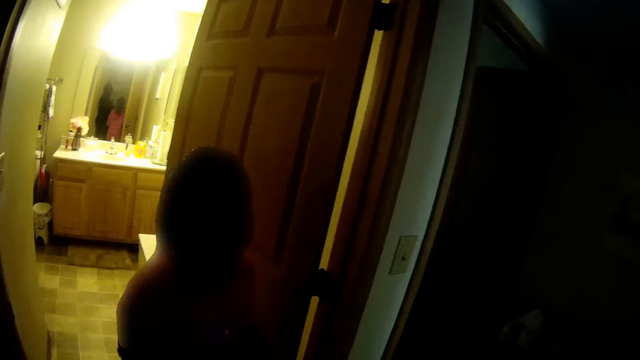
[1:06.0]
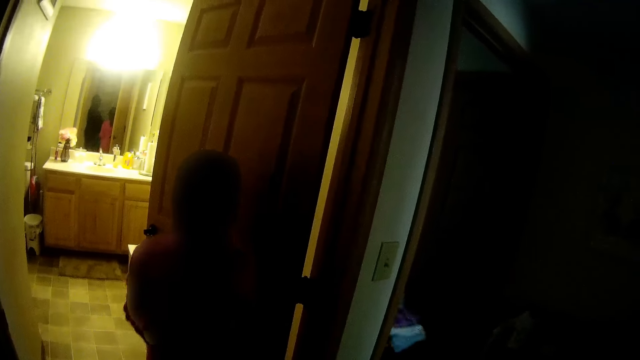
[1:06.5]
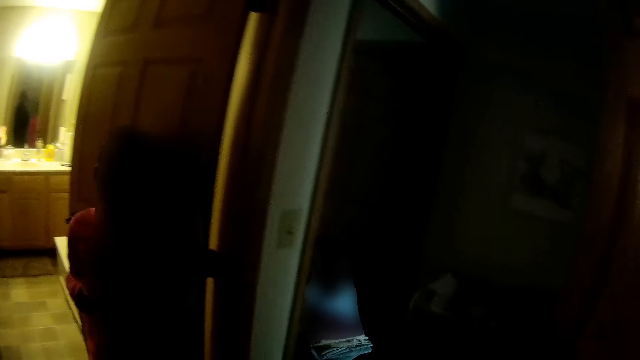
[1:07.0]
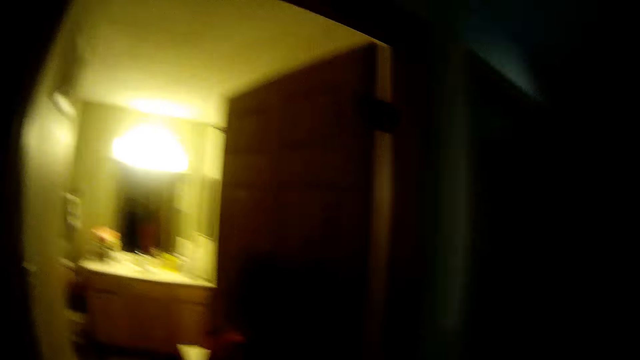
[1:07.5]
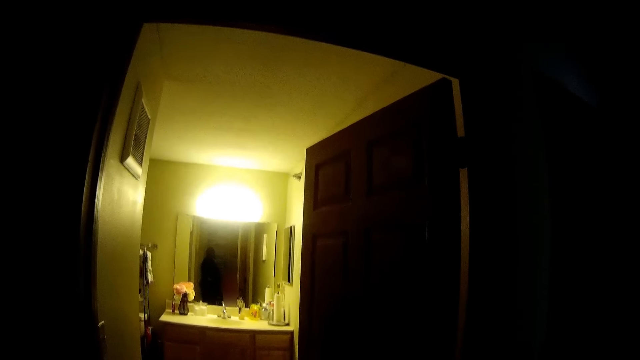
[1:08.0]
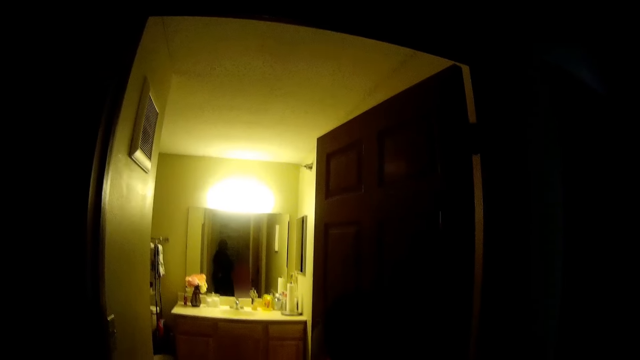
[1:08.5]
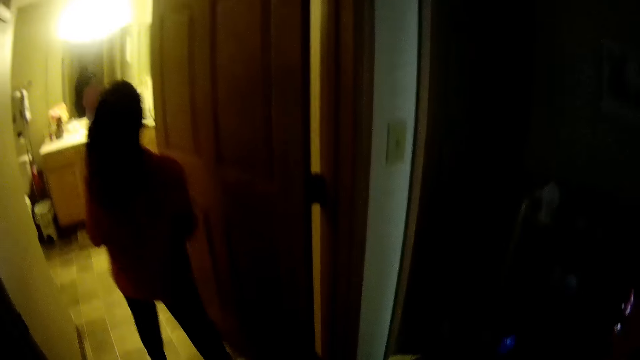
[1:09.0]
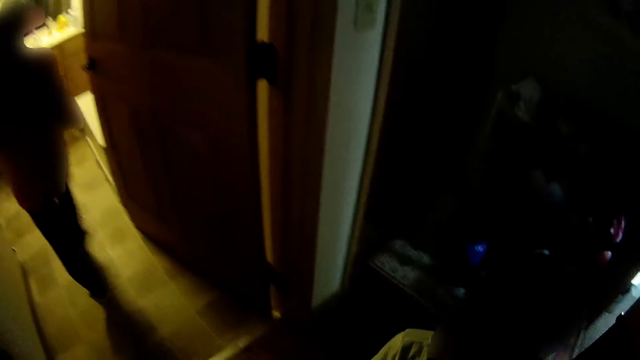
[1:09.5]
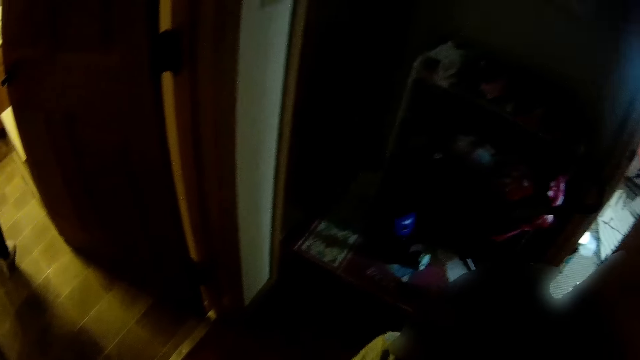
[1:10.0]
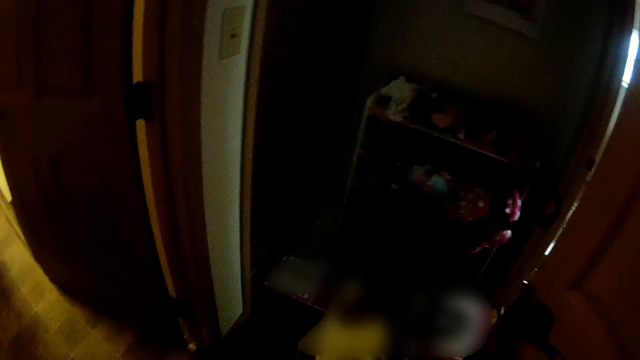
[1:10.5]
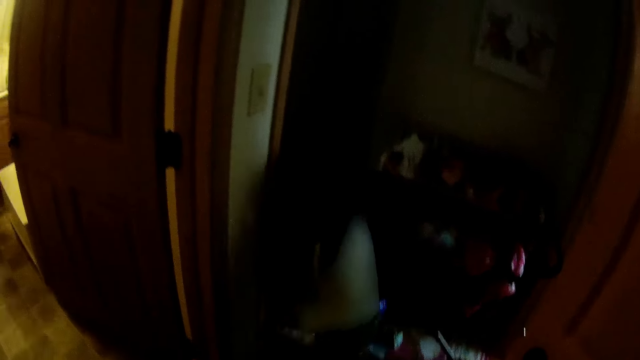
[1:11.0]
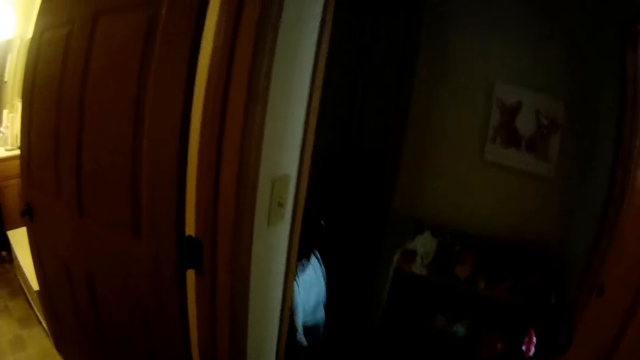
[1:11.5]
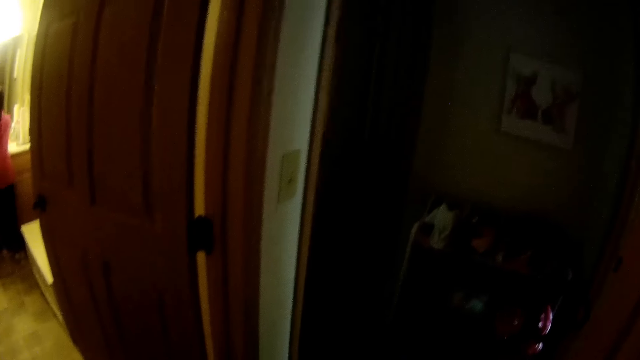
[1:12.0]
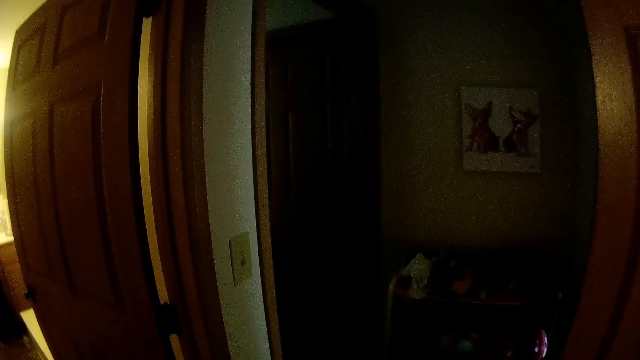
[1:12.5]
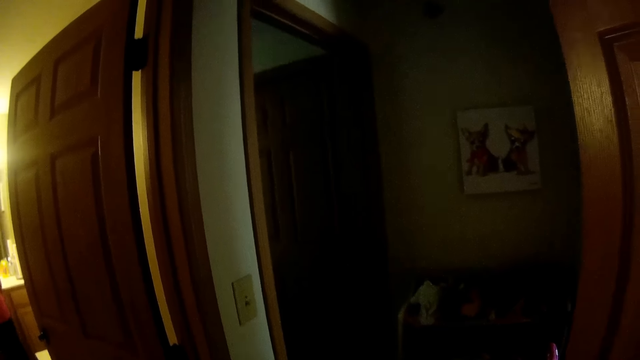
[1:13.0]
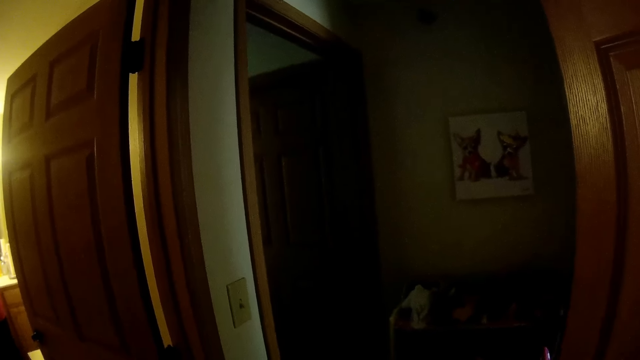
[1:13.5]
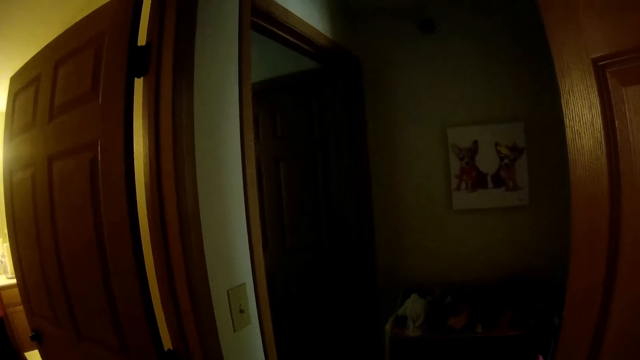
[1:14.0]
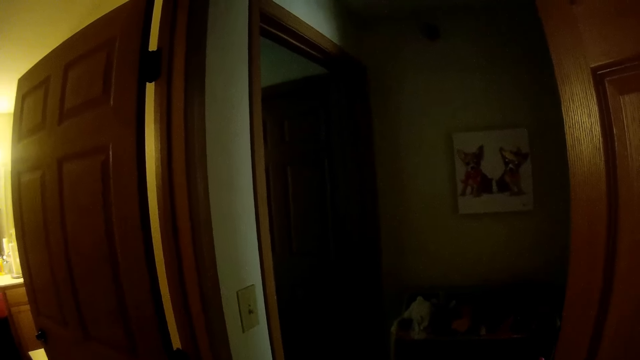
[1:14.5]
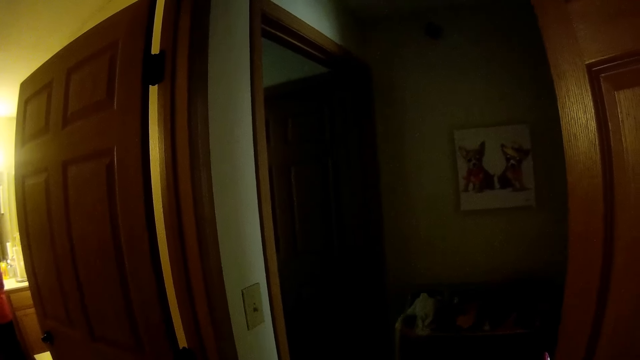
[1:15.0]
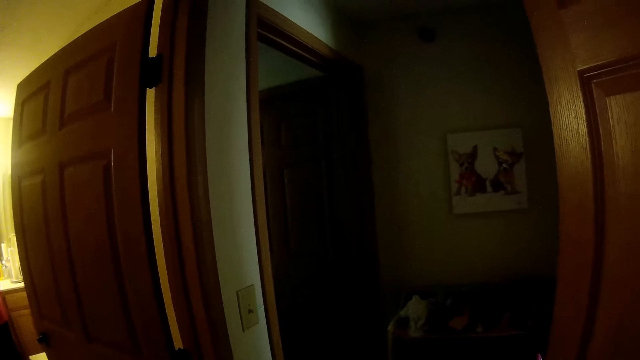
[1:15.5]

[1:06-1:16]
The girl walks into the bathroom. The camera wearer takes a pile of cloths from the girl.

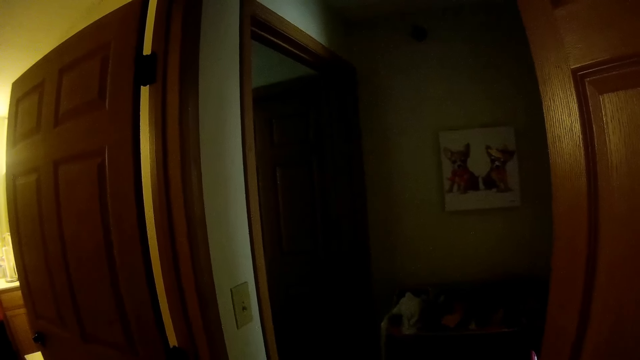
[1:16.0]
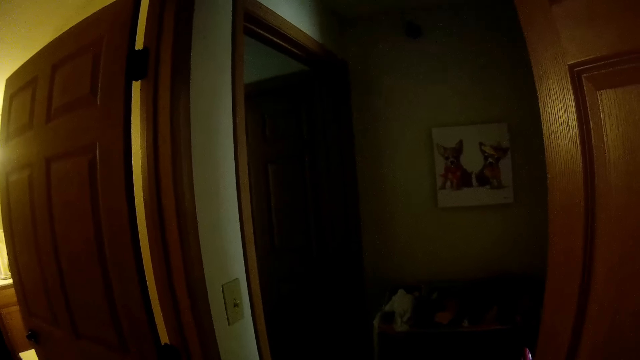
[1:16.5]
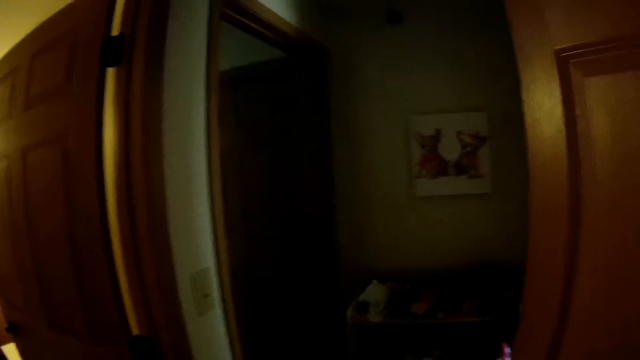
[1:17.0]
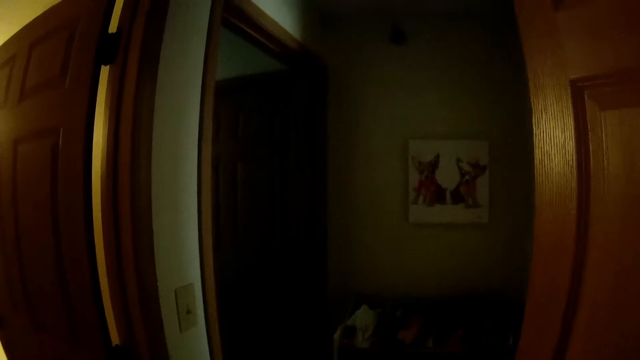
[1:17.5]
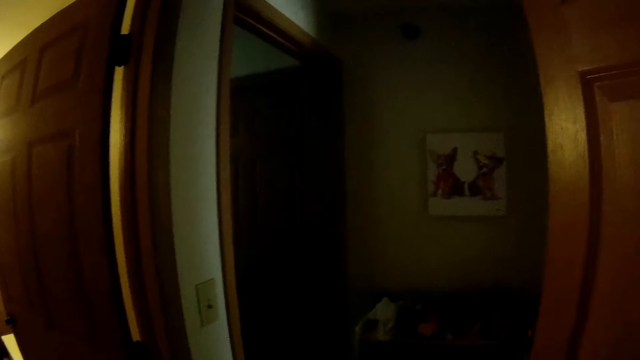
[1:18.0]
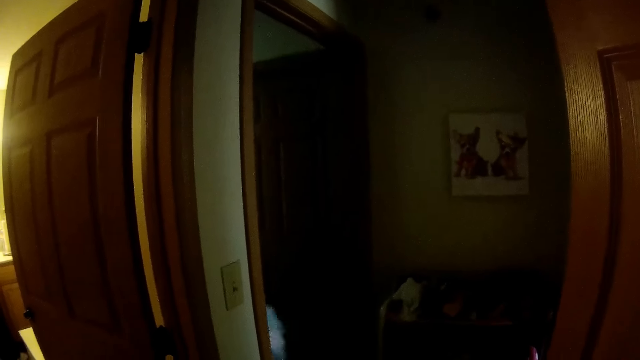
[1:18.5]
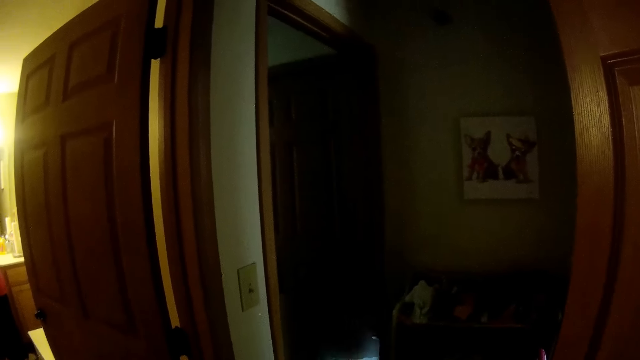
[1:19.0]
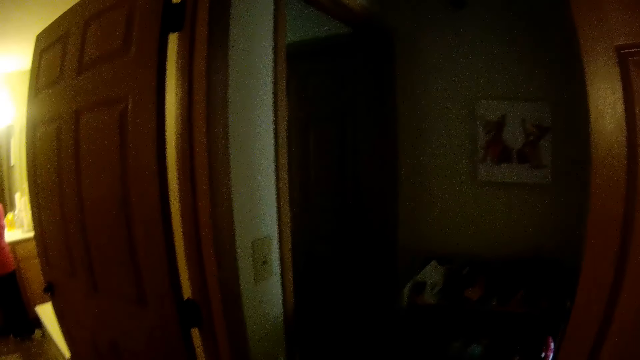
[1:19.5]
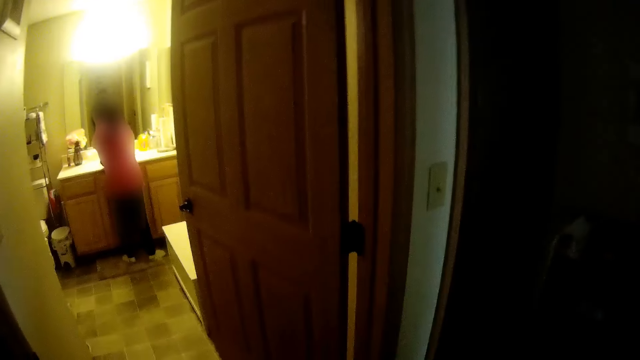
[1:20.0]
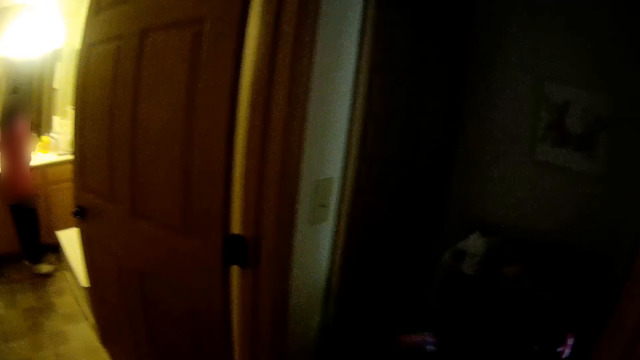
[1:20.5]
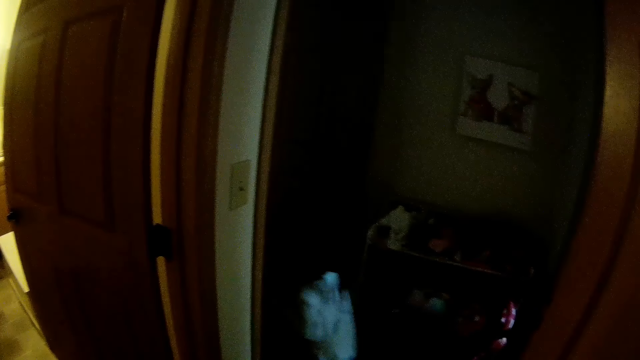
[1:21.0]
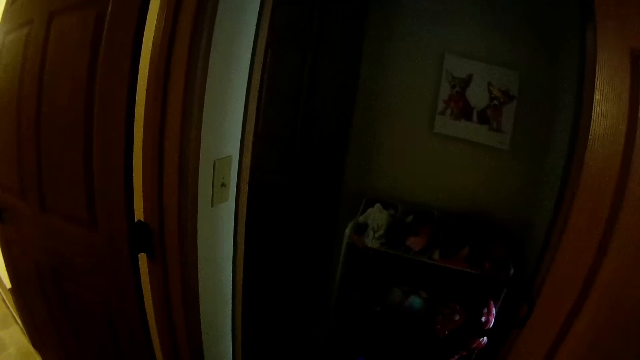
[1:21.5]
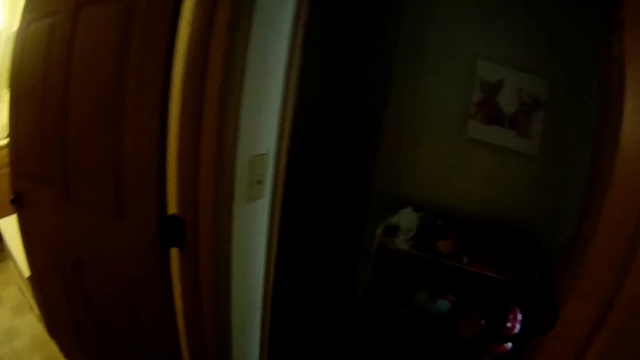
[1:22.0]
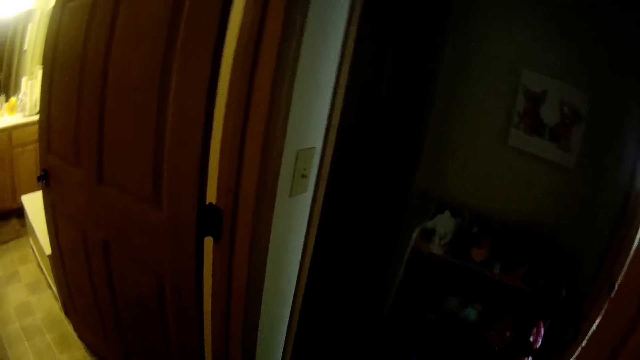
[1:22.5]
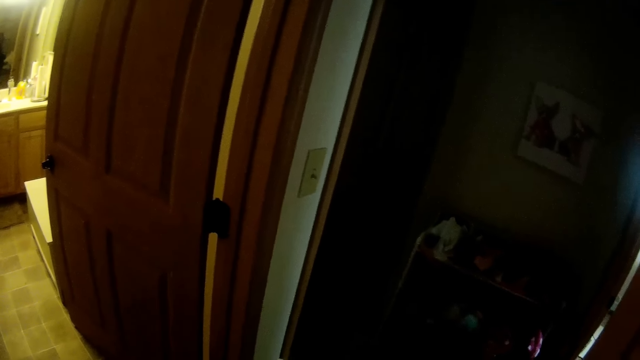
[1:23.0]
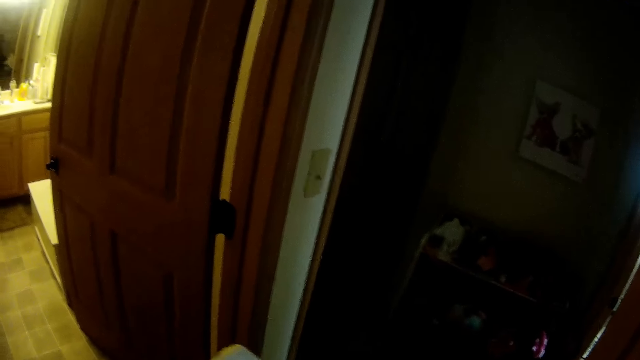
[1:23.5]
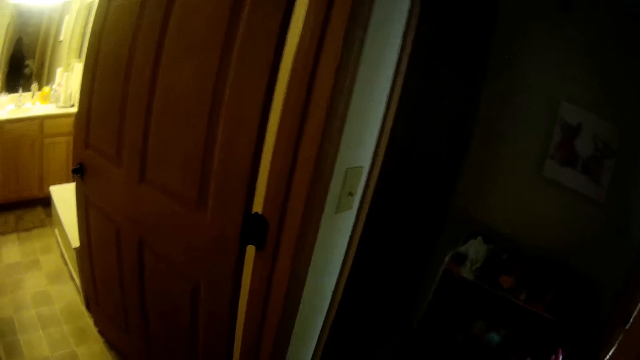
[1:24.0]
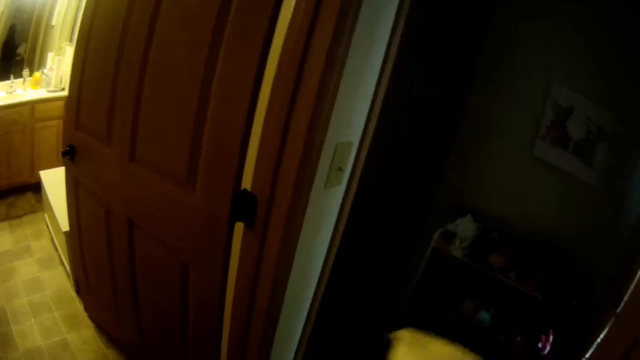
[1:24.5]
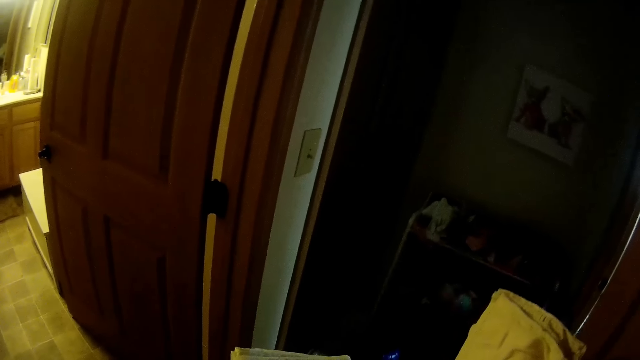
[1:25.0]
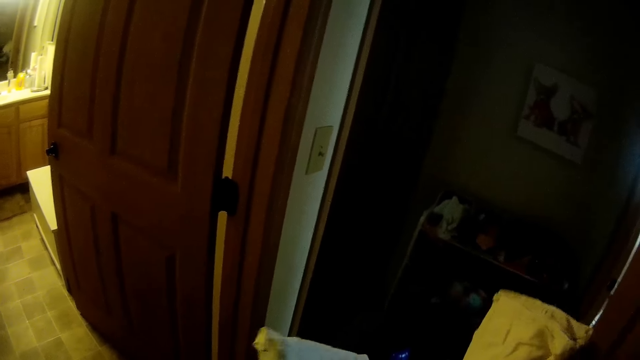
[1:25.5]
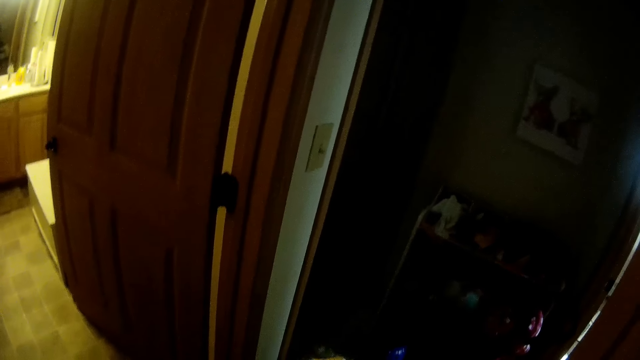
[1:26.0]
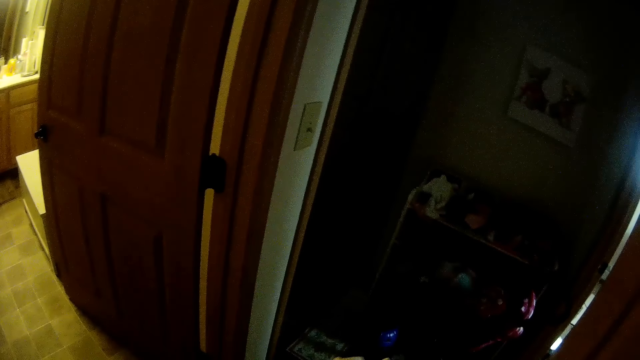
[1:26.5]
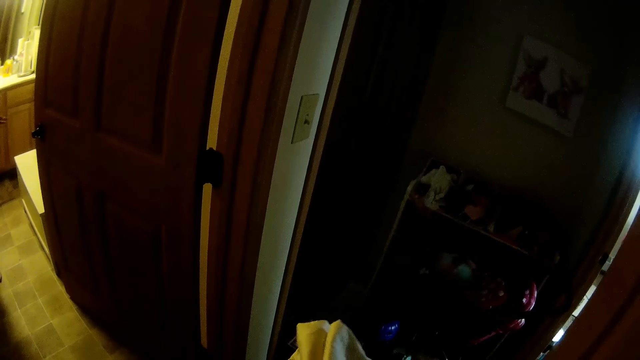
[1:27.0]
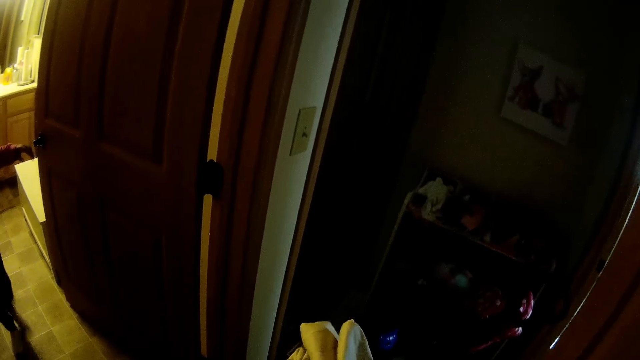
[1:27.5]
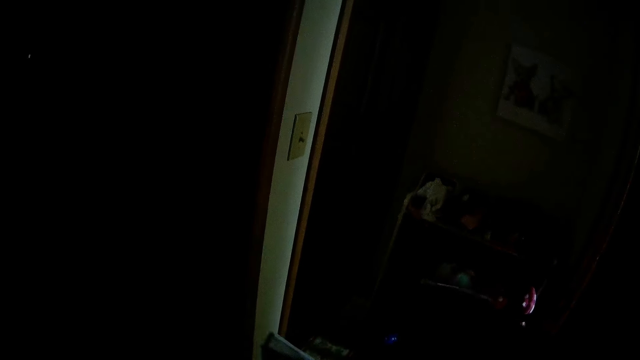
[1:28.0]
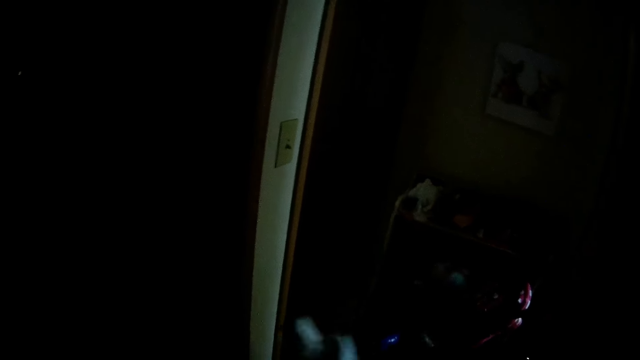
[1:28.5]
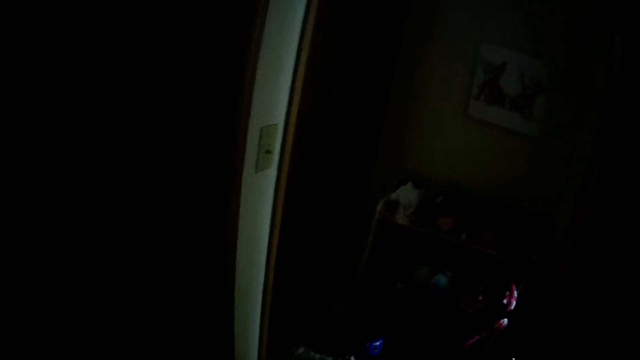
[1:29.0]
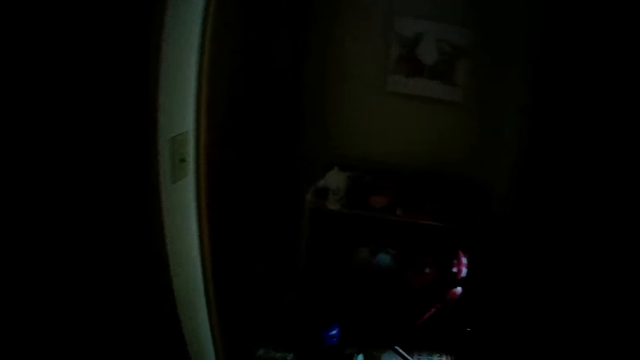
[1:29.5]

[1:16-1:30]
A girl runs from the bedroom to the hallway. Another girl washes her hand in the toilet sink. The first girl runs to the bedroom from the hallway. The camera wearer holds a bedsheet with her right hand. She looks at the cloths. She holds the bedsheet with her left hand. The other girl switches off the light in the bathroom with her left hand.
